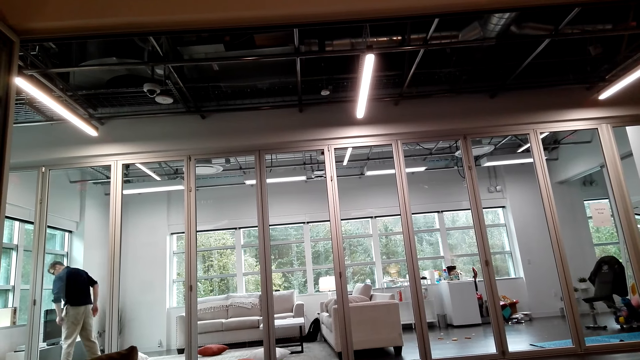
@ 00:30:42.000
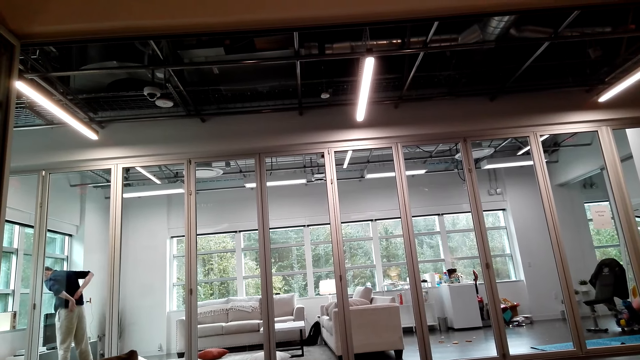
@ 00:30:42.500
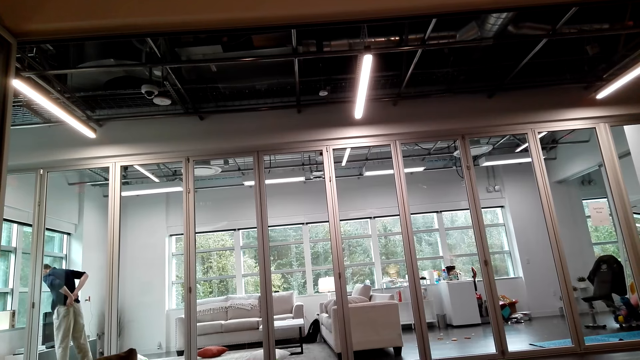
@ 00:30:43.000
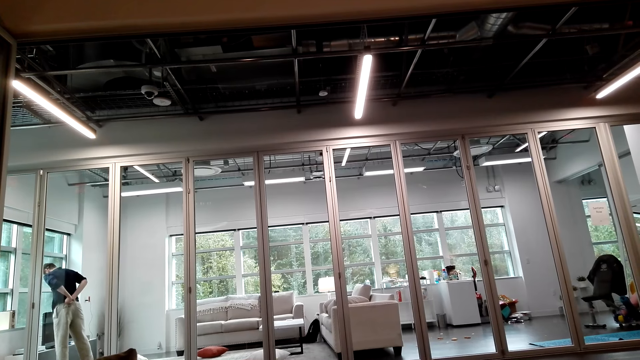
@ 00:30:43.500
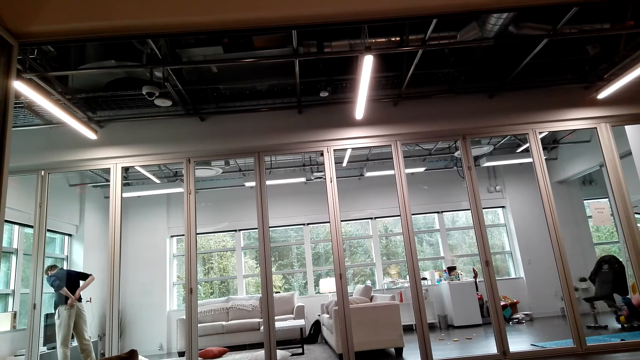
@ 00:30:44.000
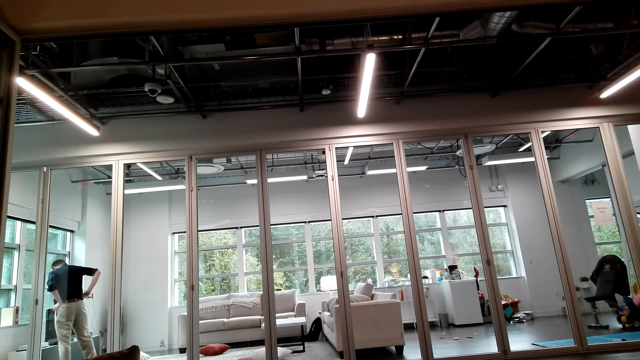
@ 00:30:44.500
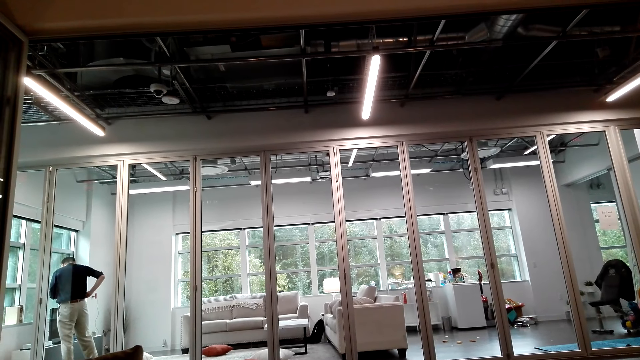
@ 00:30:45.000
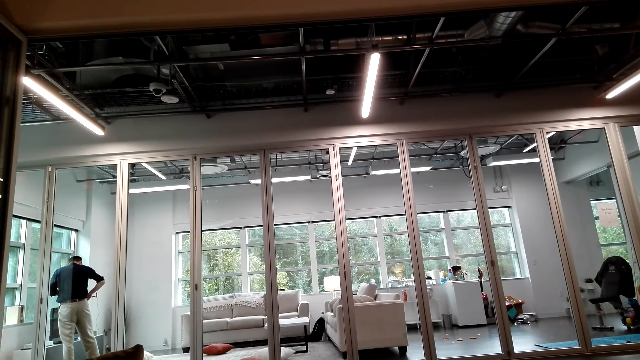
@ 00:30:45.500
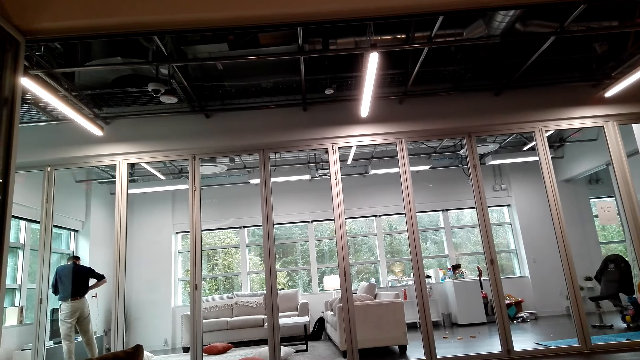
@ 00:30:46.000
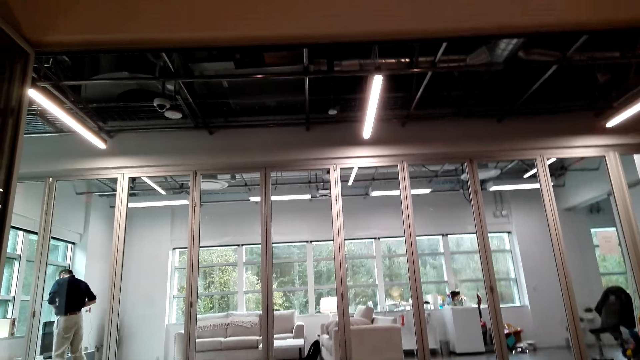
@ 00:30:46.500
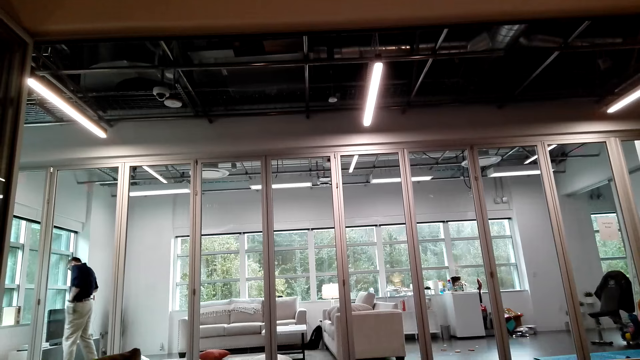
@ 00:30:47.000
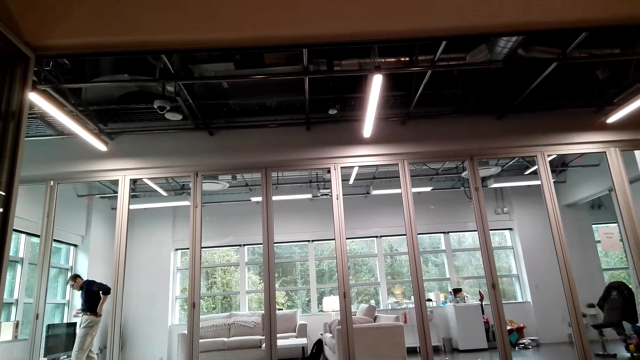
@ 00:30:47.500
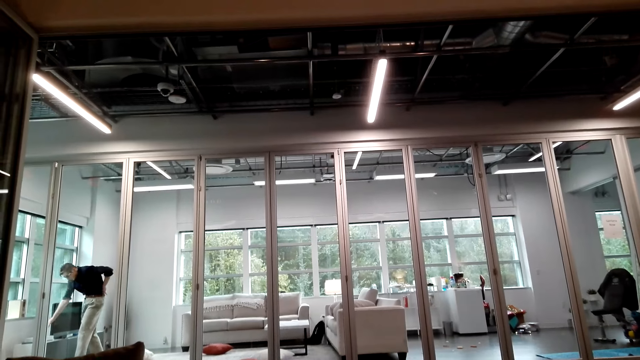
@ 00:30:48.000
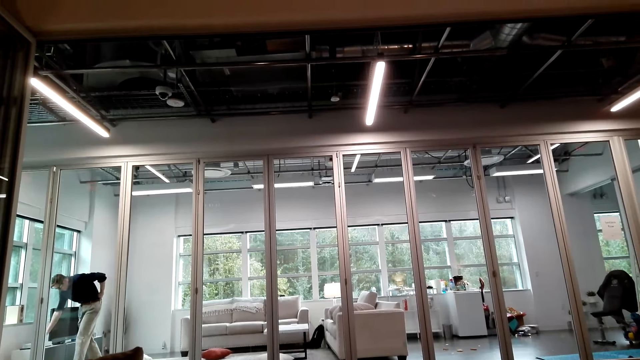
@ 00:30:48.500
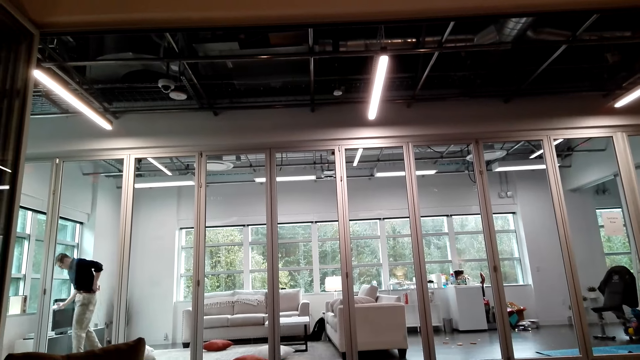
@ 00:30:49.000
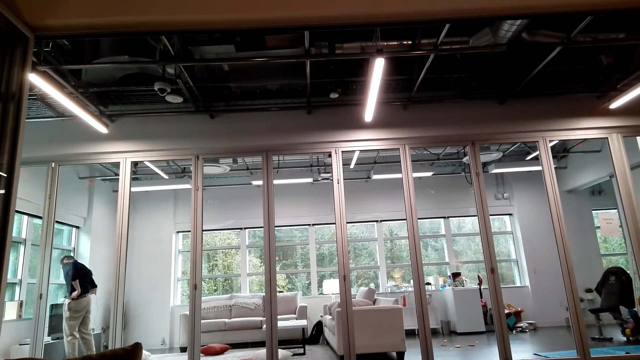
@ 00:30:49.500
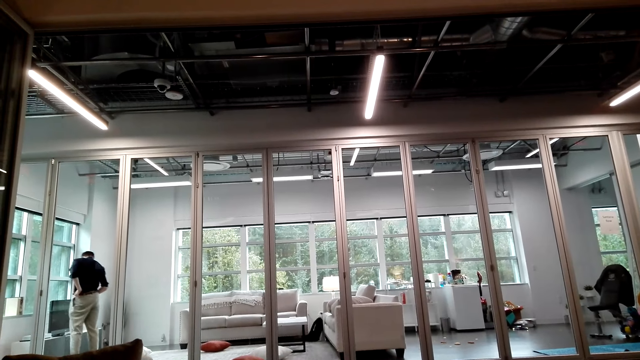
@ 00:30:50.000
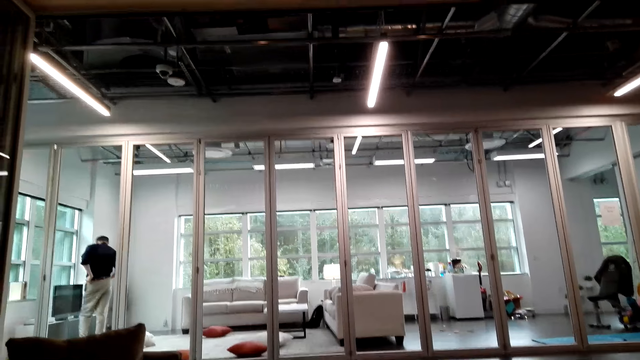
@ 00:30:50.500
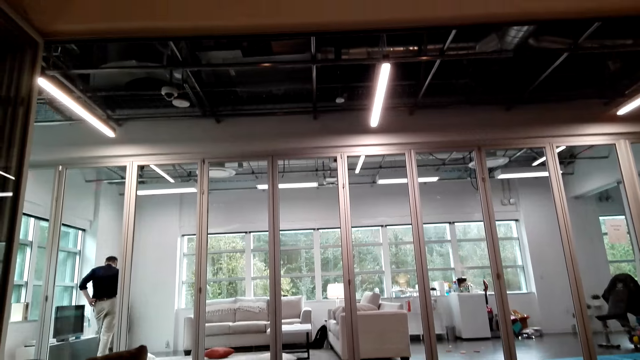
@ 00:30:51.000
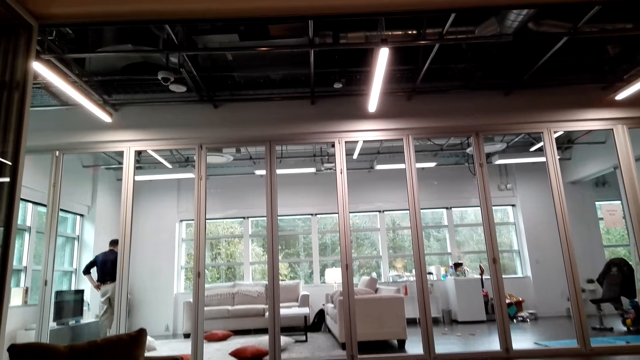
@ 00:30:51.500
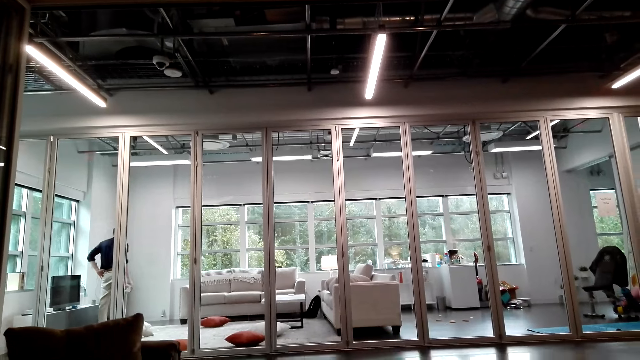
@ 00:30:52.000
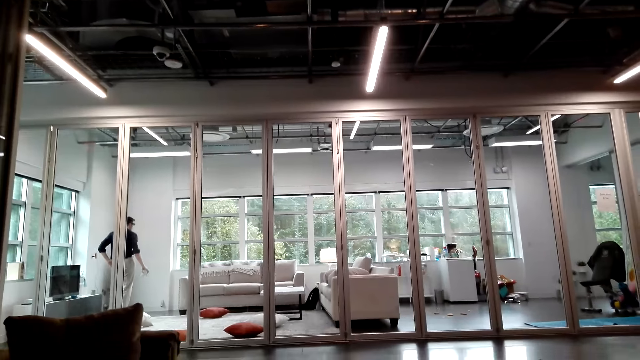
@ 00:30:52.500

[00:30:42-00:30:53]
The camera wearer talks with a person.

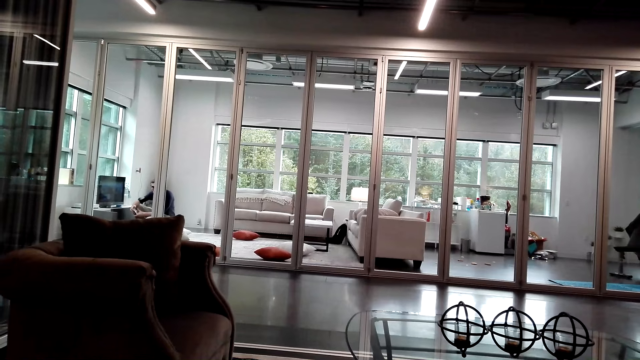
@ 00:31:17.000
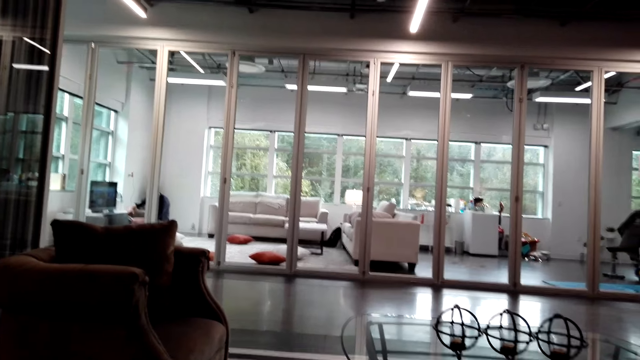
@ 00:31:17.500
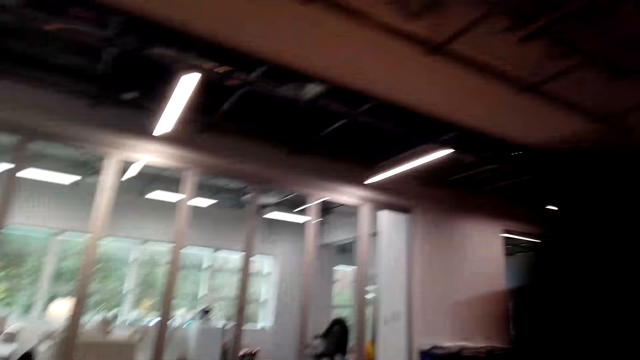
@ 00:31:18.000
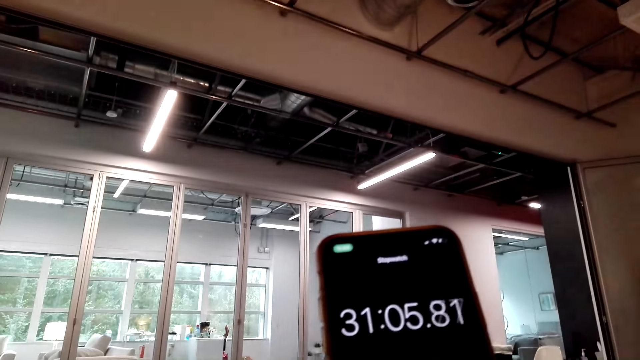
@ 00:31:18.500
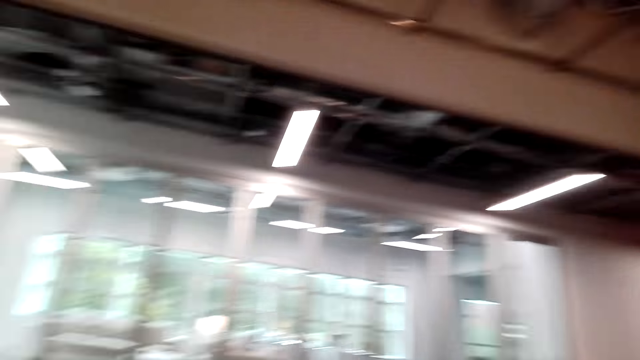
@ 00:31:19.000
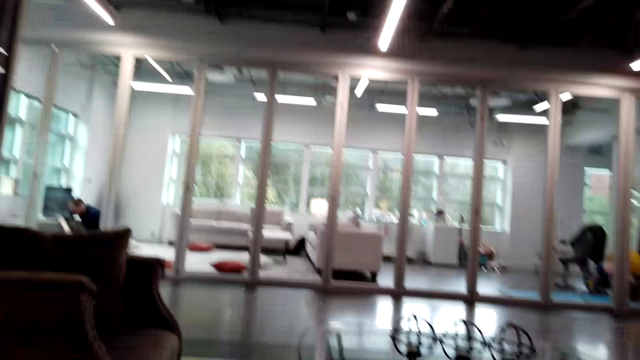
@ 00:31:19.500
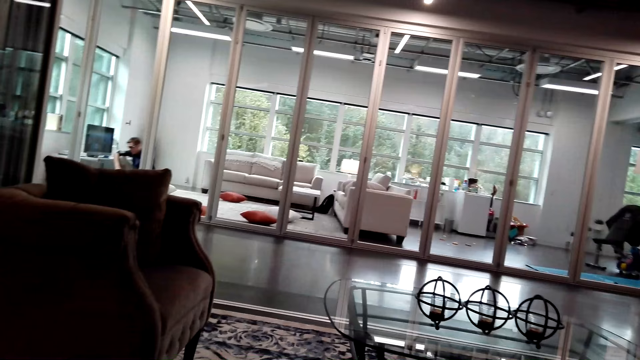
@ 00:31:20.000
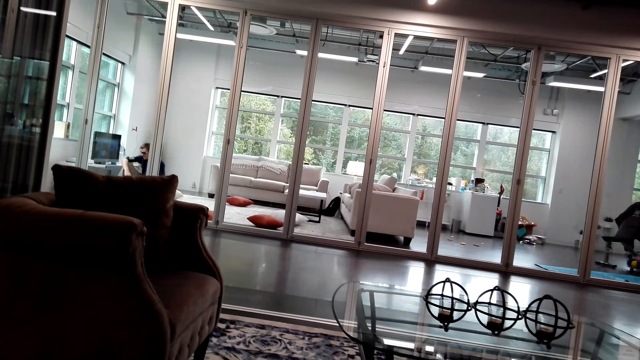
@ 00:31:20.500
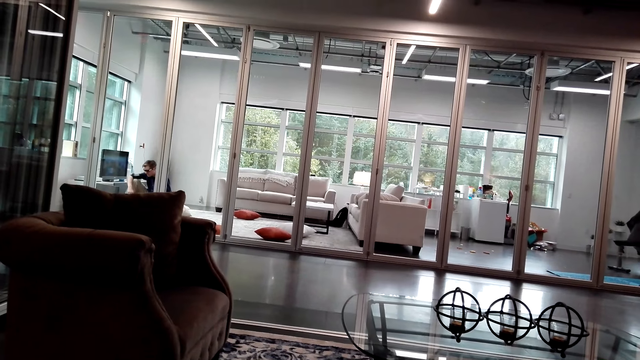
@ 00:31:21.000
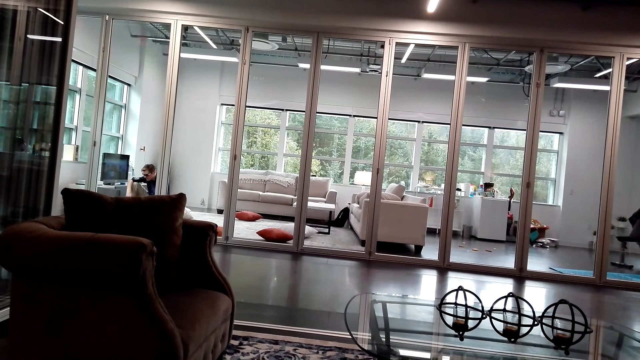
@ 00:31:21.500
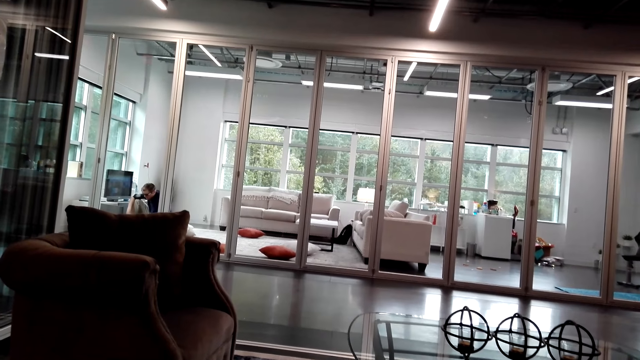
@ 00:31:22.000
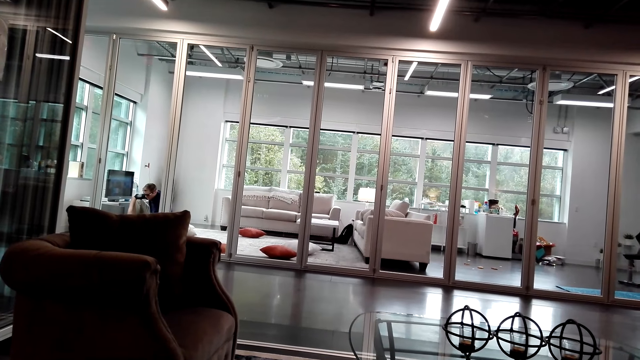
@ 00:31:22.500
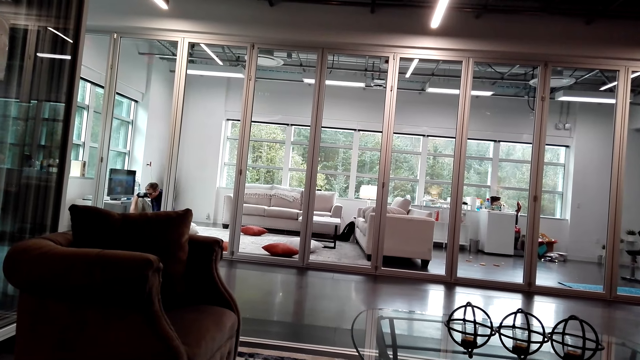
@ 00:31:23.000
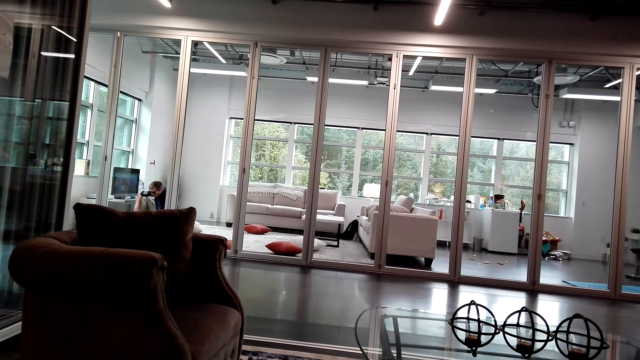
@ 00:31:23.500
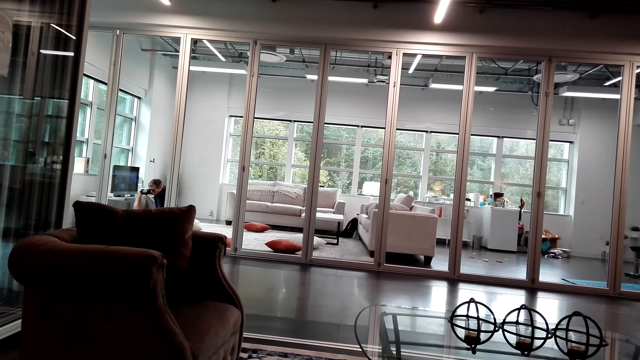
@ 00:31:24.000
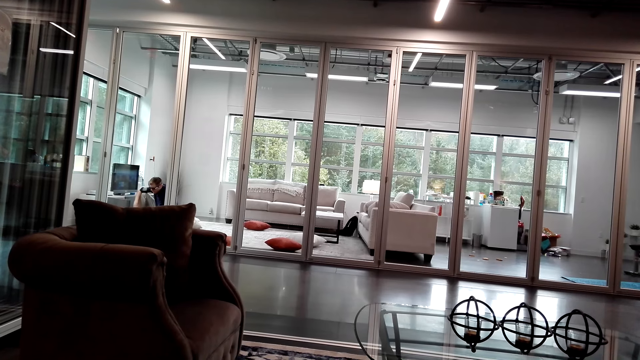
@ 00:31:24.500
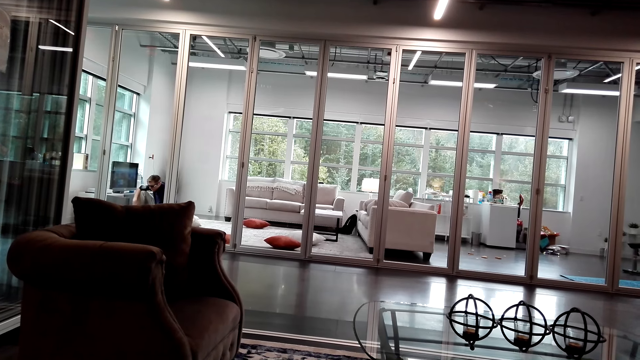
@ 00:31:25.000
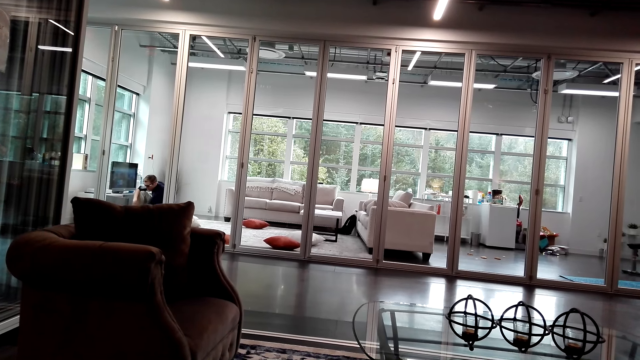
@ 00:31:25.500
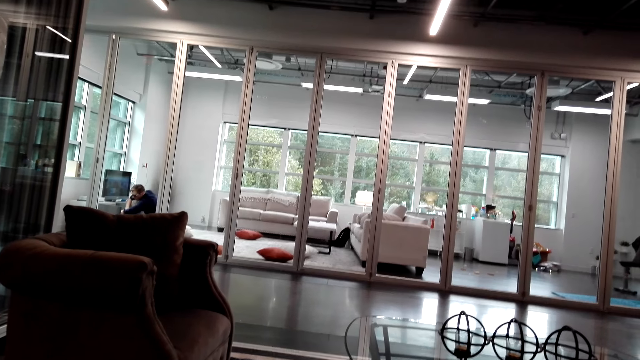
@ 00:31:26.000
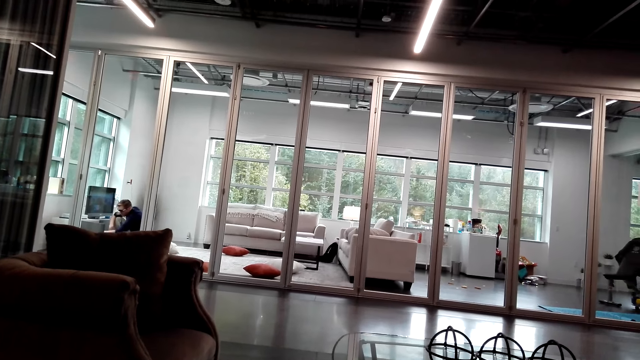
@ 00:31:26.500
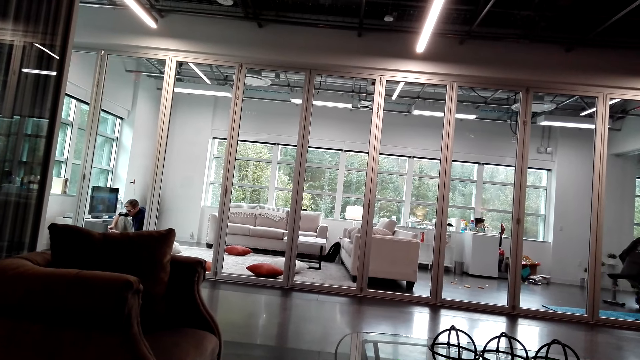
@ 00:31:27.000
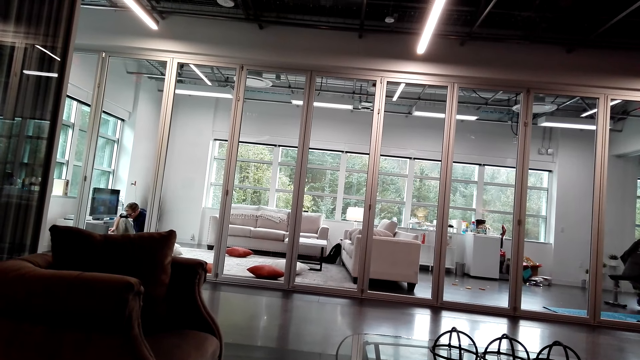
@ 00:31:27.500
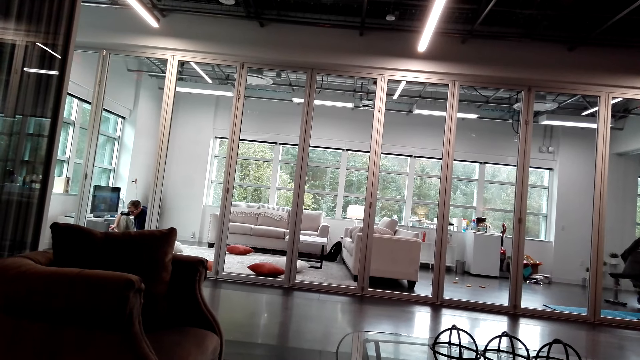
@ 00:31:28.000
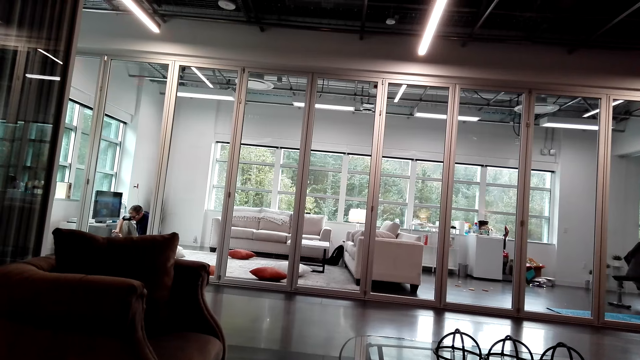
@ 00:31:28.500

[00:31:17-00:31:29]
The camera wearer operates the phone. They stare around the house. A person talks with the camera wearer.
